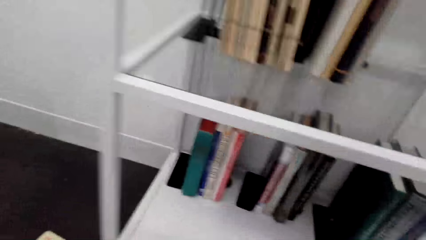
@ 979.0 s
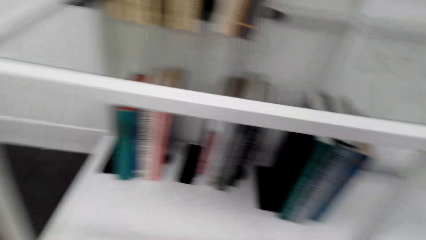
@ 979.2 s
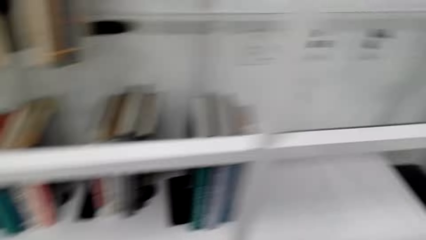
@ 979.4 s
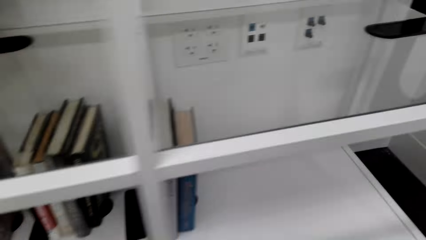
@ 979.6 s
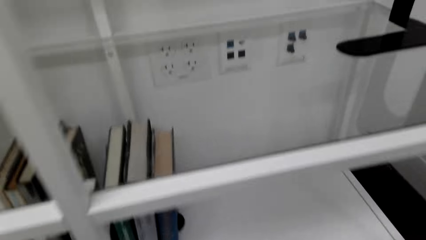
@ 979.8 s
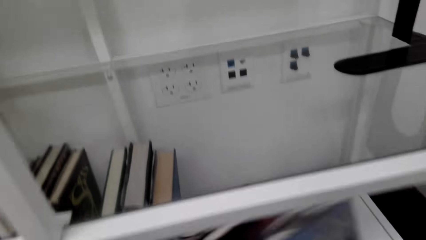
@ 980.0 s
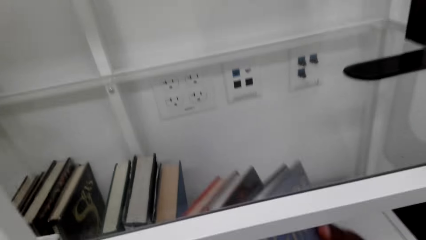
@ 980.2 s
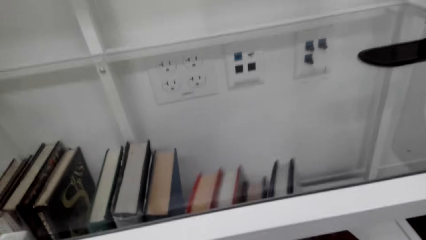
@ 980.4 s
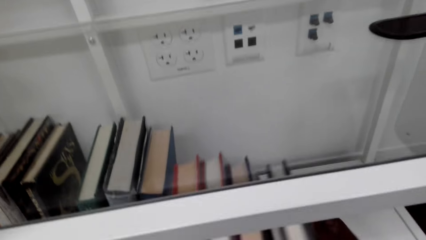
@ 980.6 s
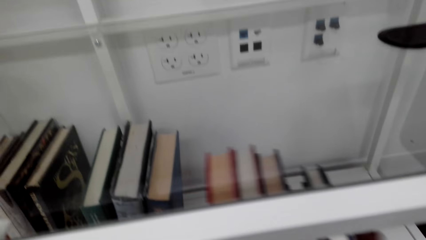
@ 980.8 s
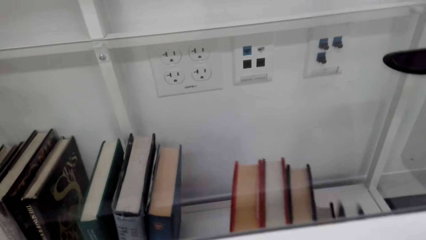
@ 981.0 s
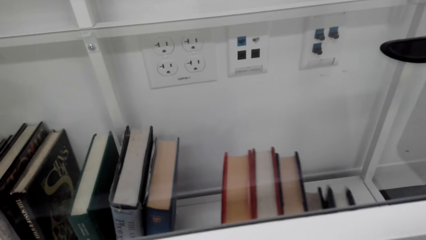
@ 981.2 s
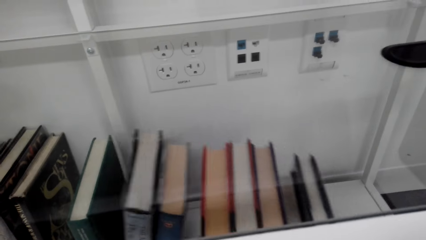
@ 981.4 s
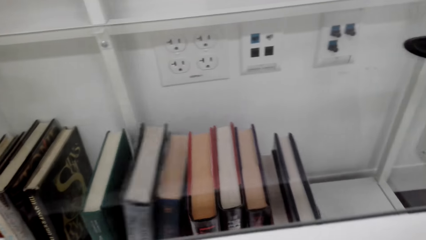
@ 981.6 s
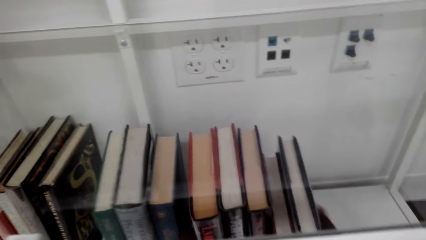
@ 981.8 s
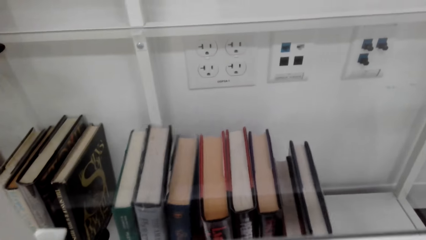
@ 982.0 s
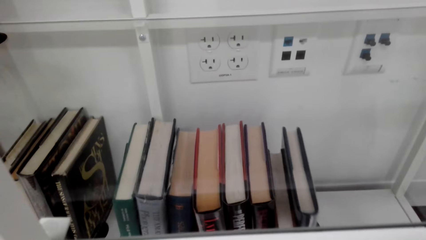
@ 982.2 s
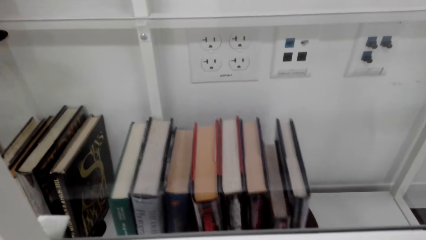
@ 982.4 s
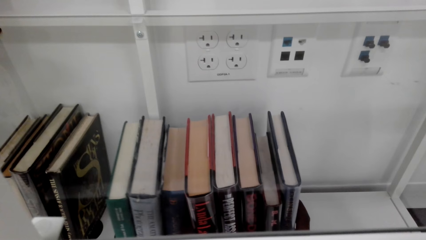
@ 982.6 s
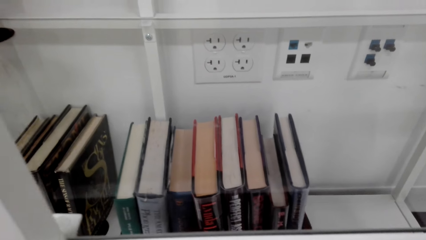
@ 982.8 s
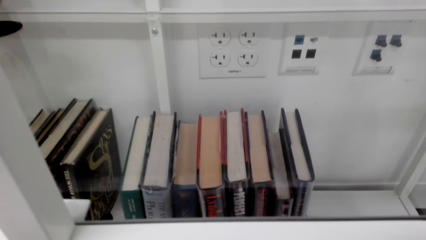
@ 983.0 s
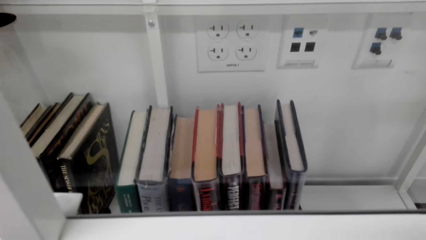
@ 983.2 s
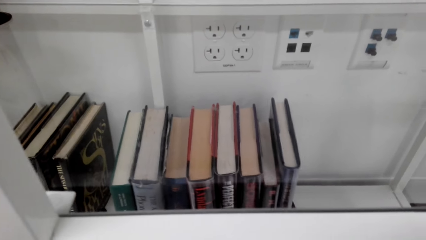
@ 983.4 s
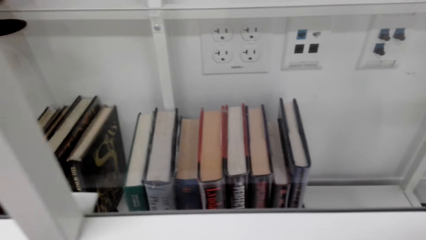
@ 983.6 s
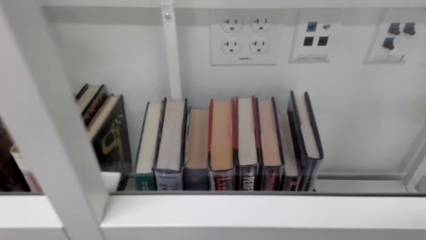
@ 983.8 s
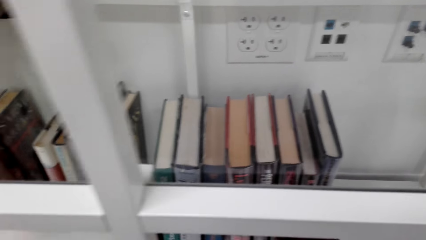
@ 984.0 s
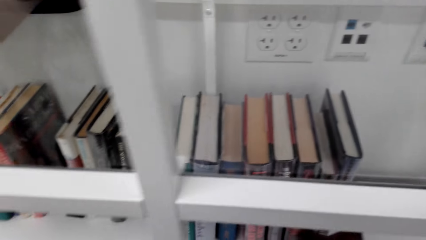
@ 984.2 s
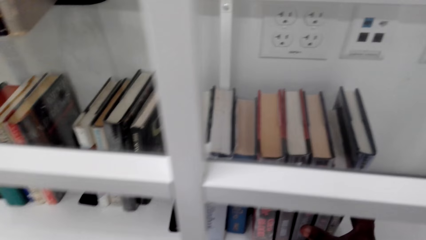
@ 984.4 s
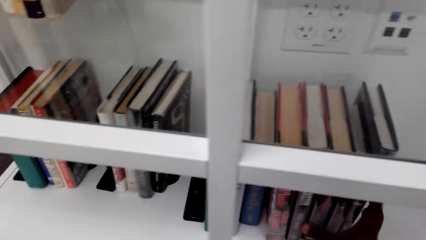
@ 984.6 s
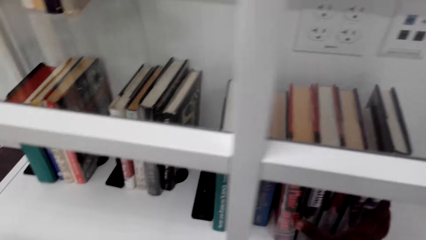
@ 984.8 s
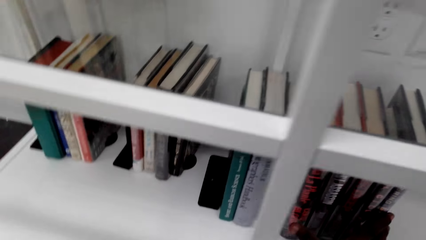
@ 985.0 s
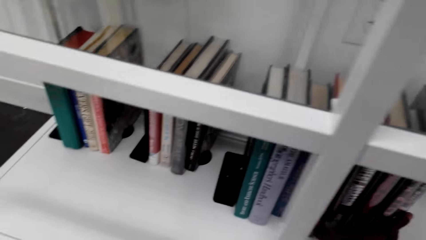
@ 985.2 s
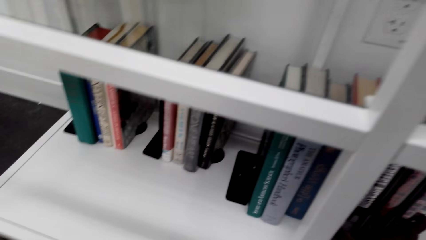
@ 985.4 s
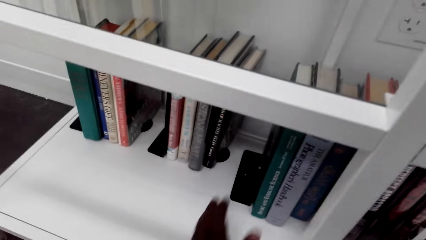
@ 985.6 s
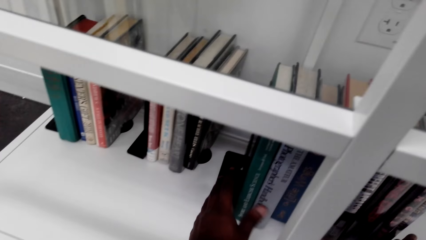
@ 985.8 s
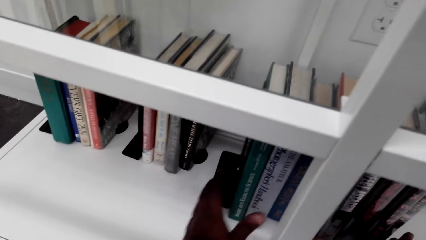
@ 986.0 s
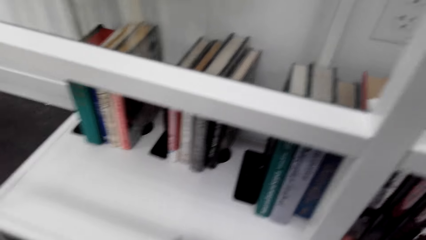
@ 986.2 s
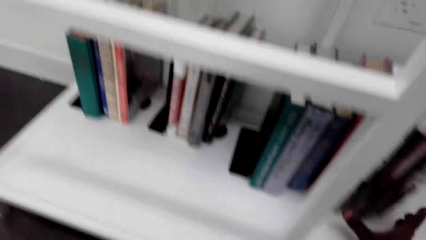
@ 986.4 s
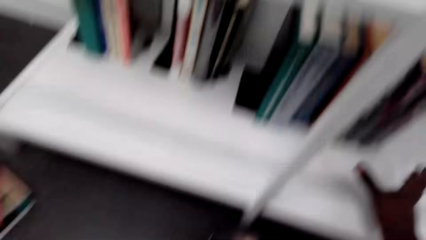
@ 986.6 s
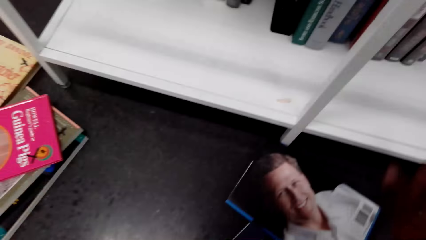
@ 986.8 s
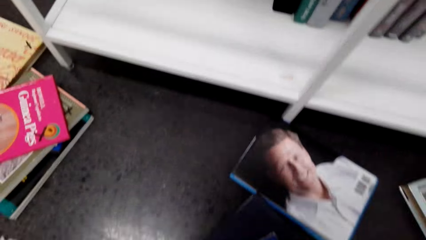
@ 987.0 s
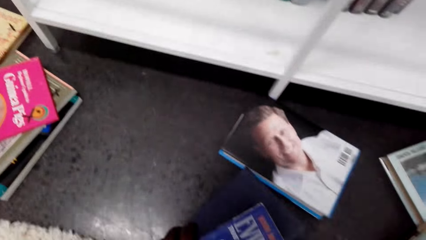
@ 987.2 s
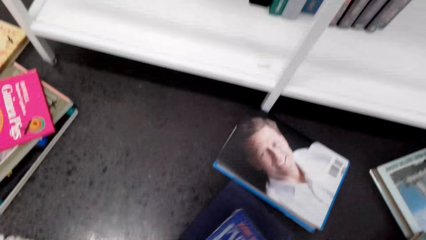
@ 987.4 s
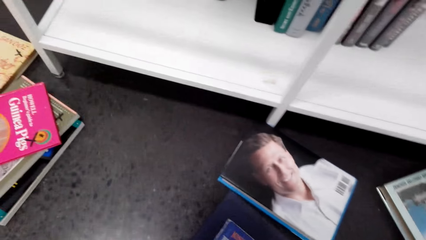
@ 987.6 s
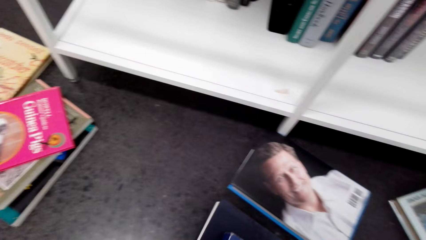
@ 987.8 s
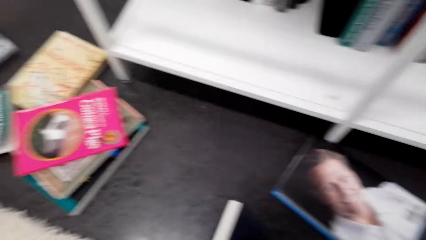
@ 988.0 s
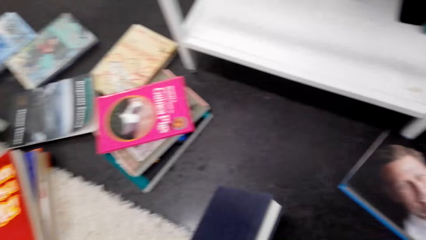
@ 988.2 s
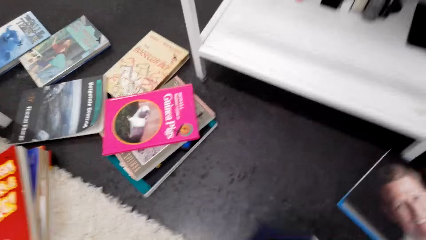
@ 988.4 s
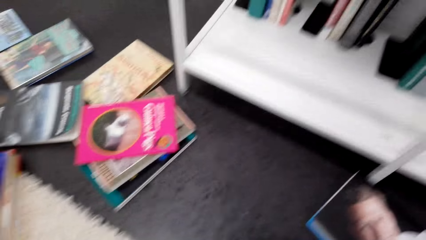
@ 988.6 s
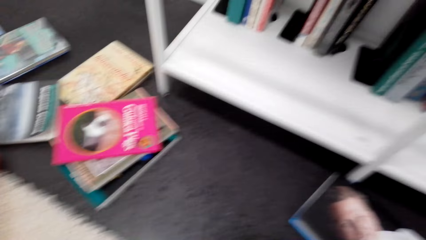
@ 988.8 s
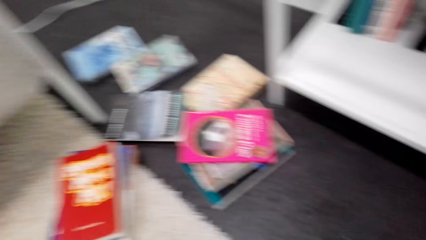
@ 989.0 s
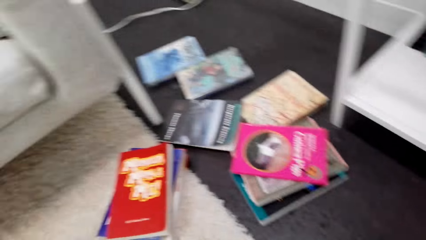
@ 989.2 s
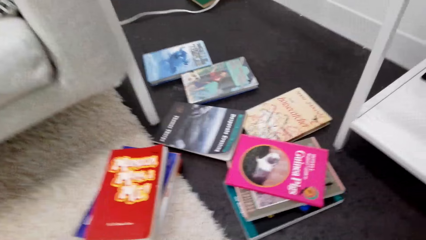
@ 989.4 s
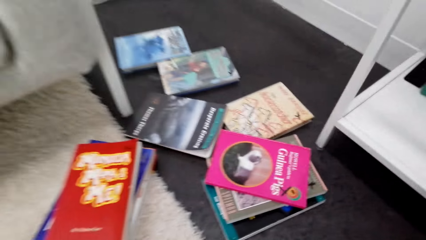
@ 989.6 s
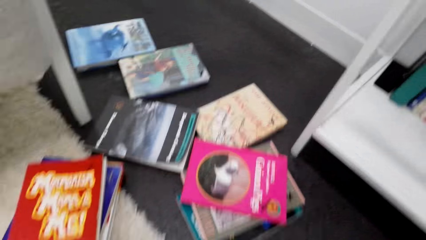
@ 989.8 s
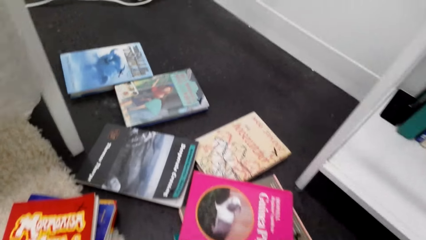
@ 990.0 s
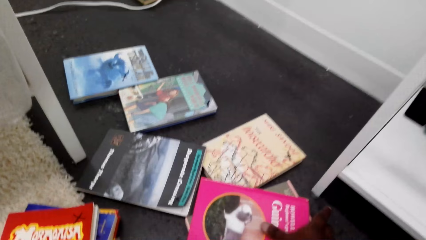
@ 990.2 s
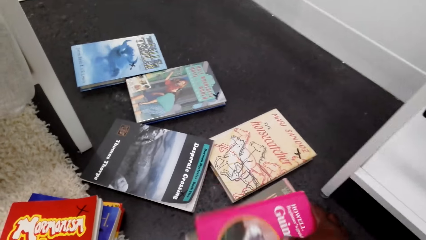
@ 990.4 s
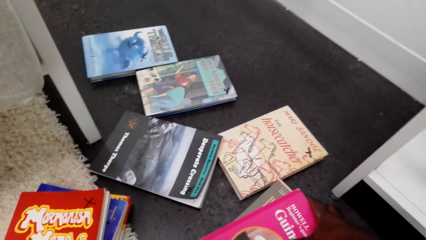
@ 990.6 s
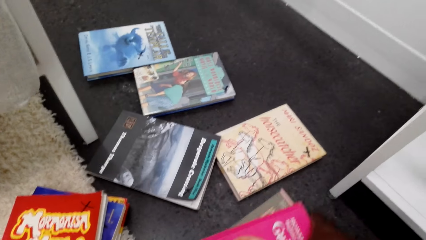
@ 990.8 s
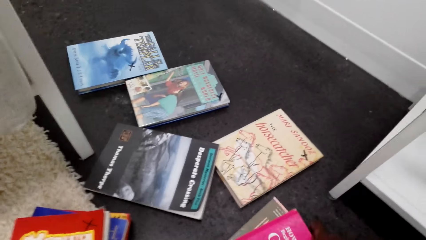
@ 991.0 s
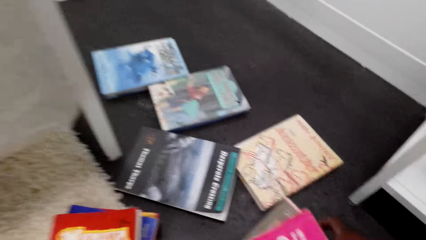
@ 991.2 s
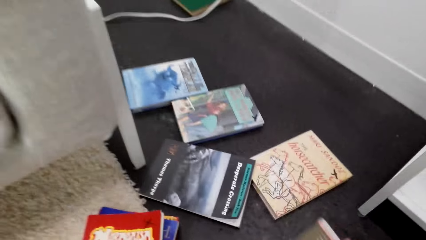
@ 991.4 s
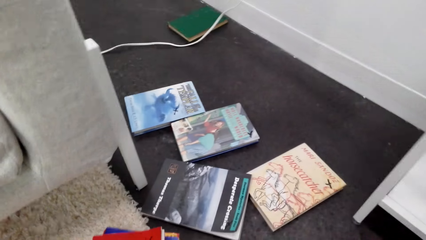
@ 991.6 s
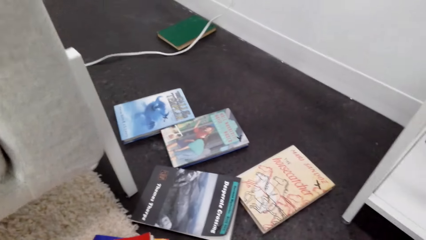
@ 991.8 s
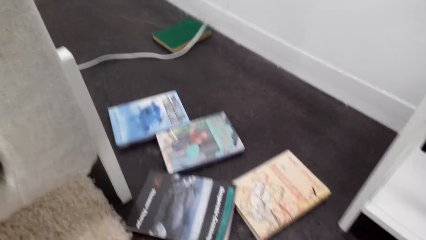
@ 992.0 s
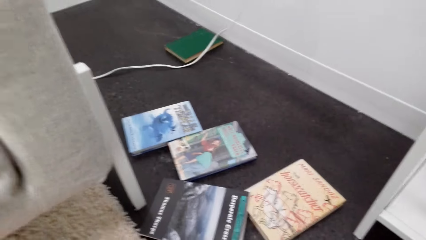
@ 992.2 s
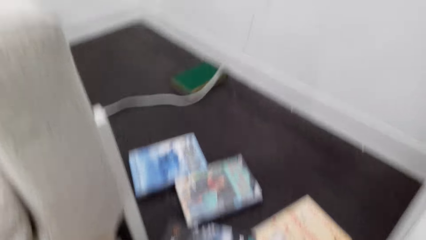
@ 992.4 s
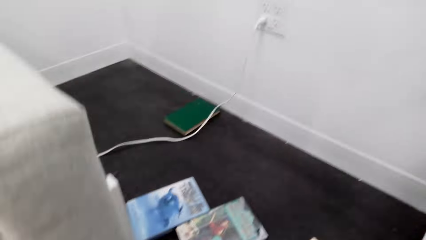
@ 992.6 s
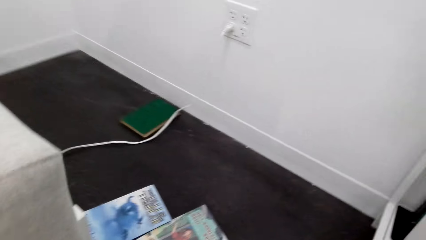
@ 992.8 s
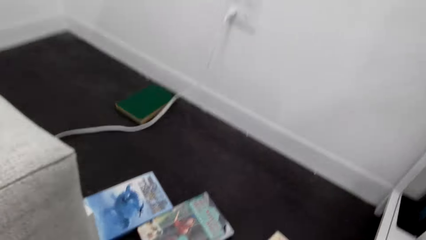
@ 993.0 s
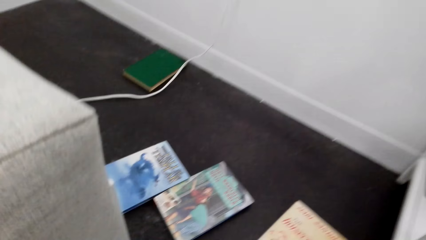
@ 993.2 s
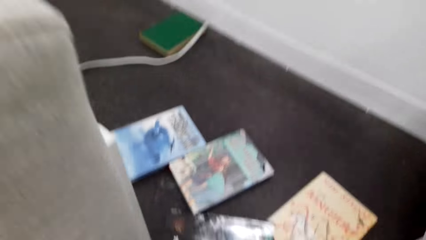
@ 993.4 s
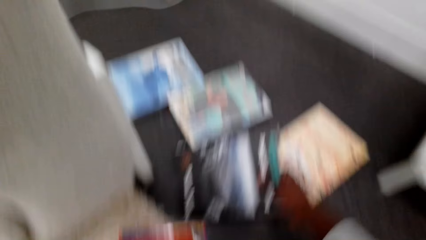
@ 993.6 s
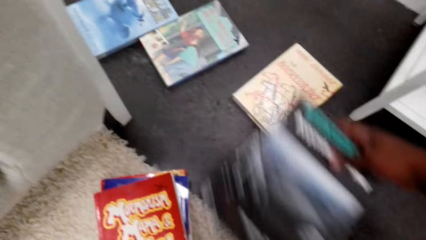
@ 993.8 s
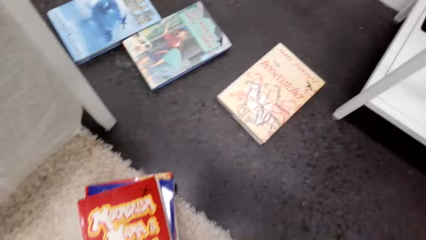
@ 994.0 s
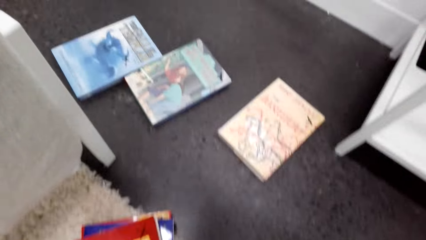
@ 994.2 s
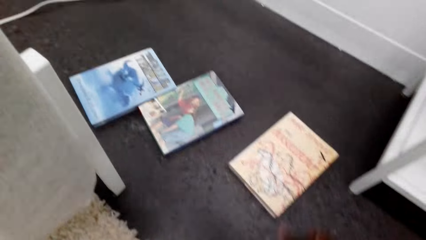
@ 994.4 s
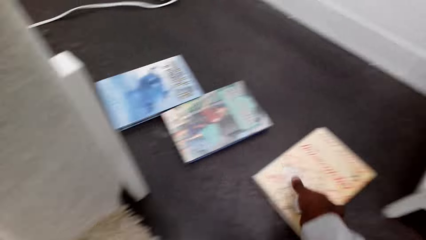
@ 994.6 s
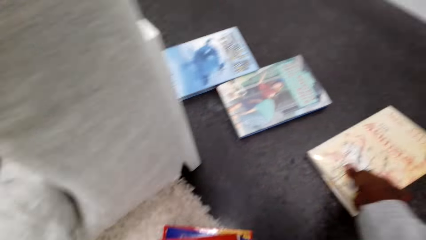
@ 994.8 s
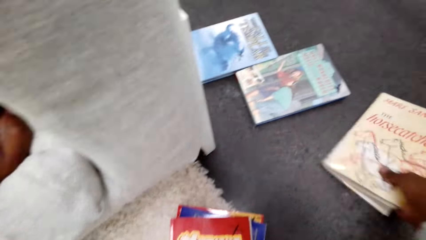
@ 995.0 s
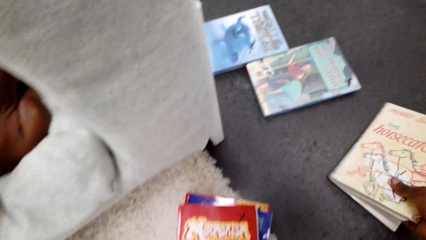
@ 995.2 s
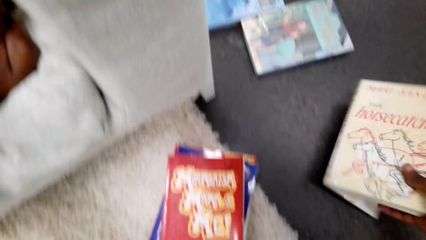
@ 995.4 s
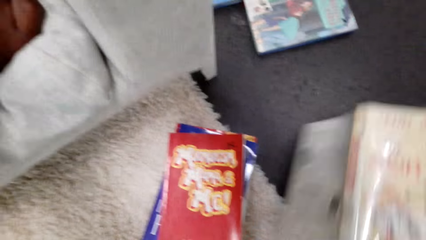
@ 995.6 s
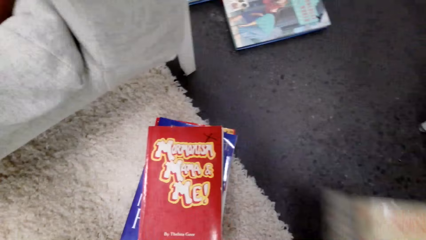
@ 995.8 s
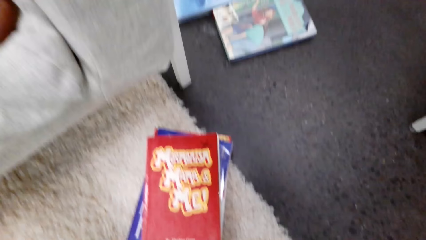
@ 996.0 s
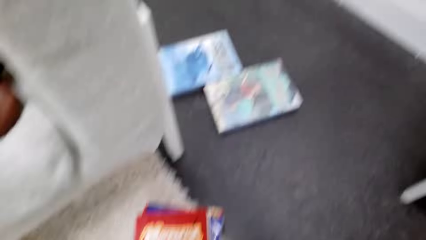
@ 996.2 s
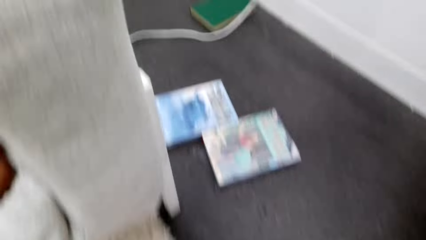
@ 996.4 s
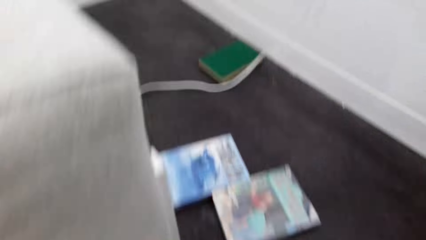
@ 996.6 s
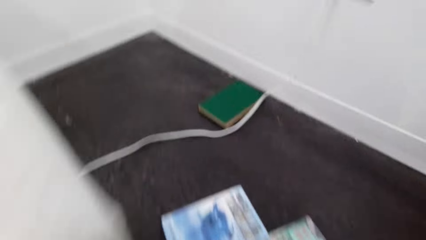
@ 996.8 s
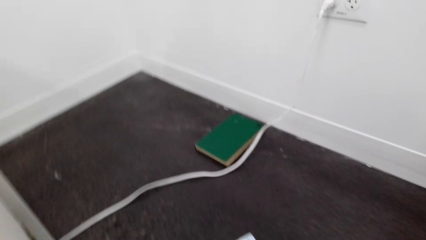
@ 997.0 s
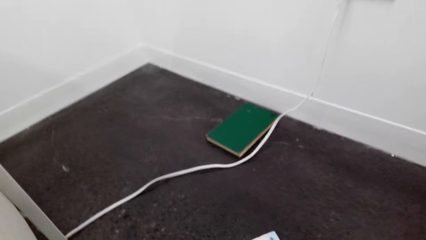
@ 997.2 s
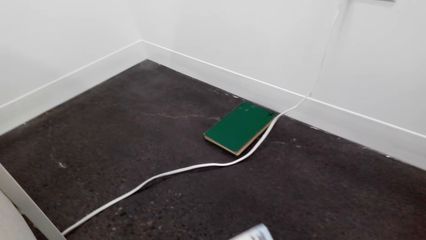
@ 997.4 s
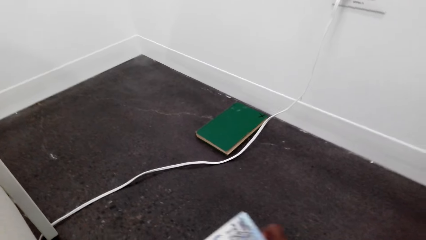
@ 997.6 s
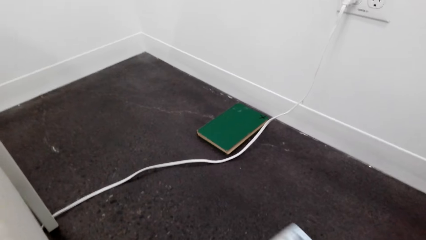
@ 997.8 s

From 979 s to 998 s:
The camera wearer puts the books in a bookshelf. They pick books from the floor.
